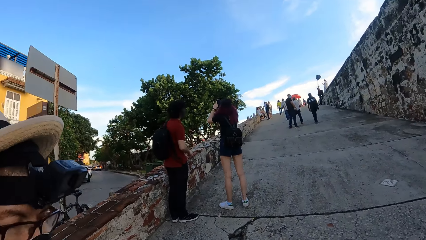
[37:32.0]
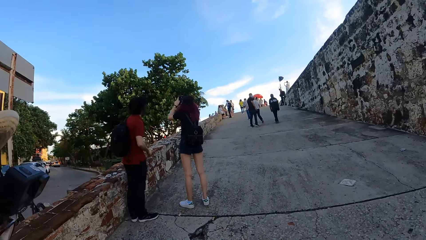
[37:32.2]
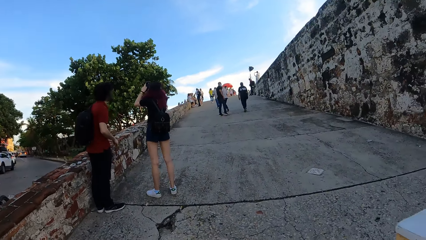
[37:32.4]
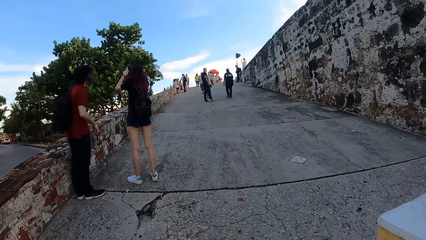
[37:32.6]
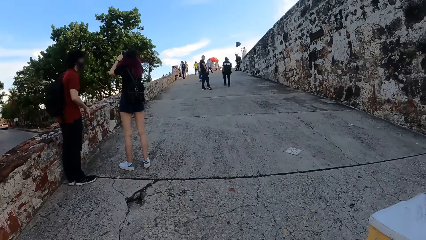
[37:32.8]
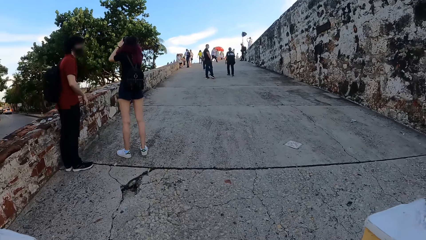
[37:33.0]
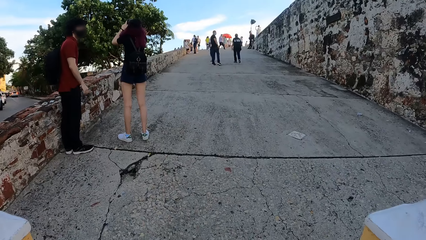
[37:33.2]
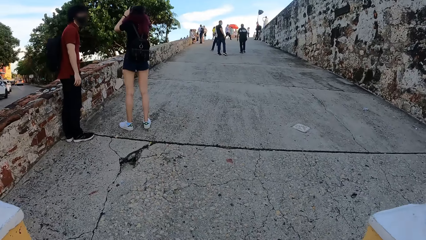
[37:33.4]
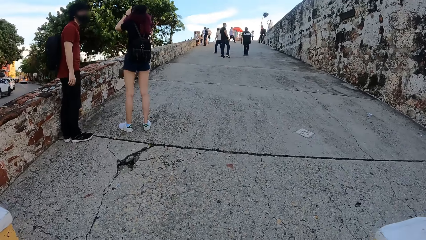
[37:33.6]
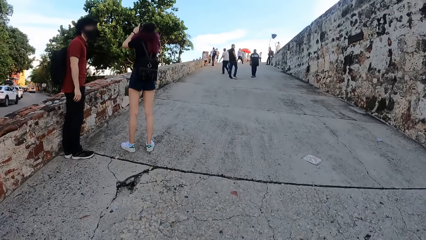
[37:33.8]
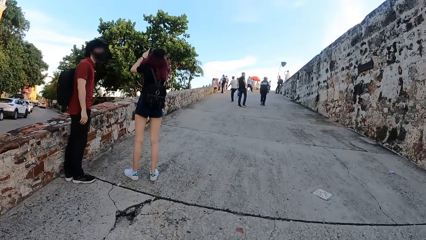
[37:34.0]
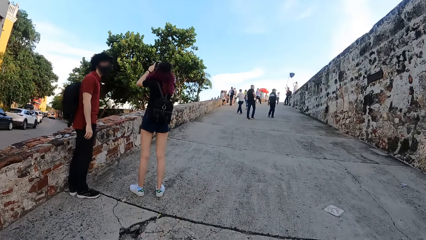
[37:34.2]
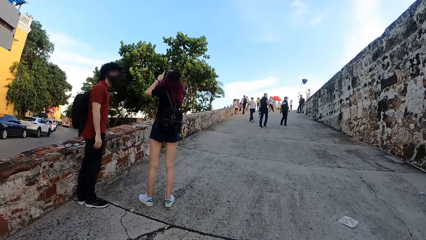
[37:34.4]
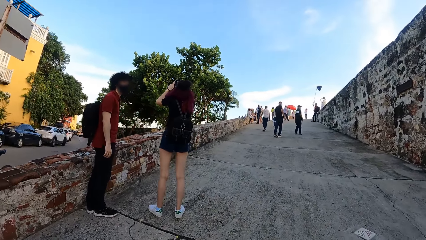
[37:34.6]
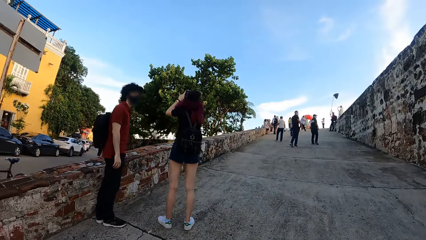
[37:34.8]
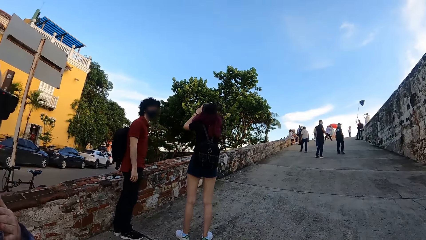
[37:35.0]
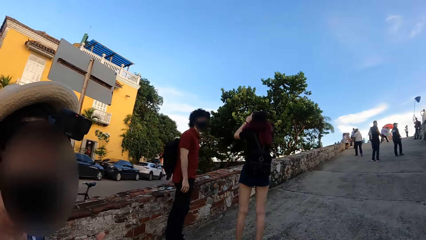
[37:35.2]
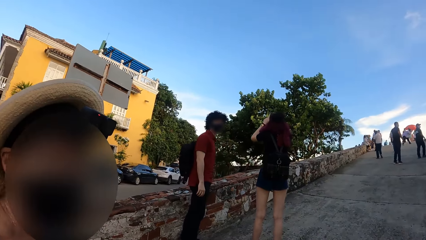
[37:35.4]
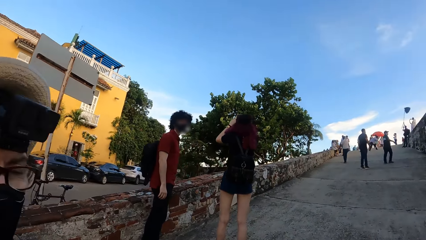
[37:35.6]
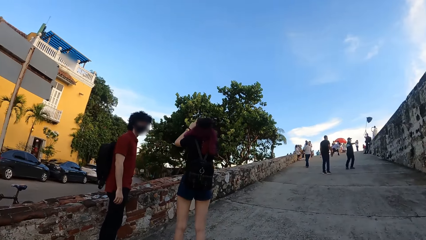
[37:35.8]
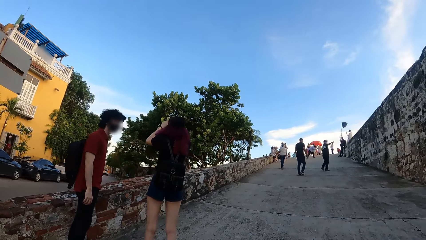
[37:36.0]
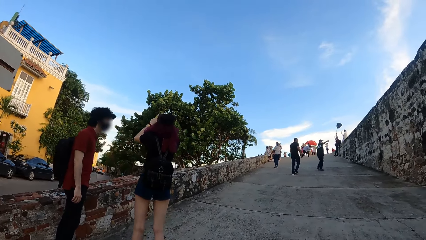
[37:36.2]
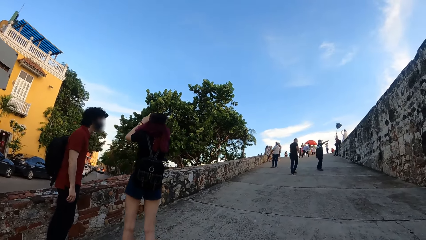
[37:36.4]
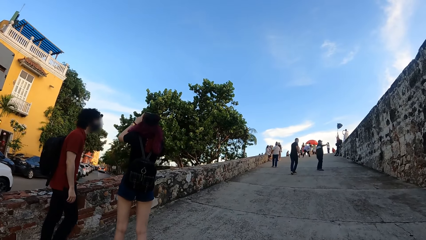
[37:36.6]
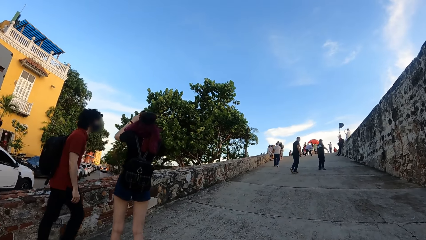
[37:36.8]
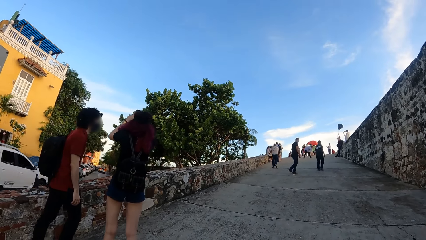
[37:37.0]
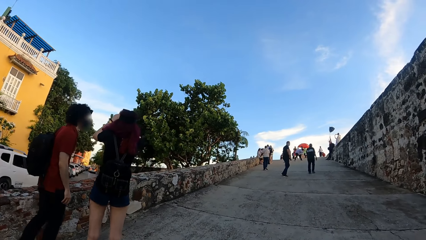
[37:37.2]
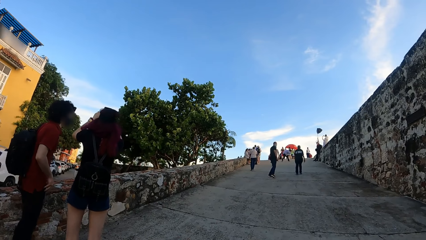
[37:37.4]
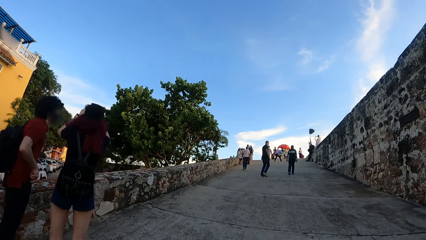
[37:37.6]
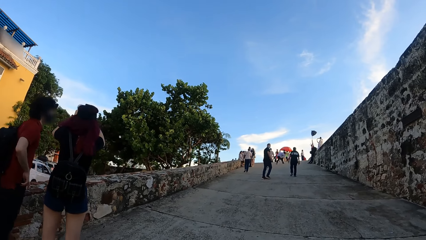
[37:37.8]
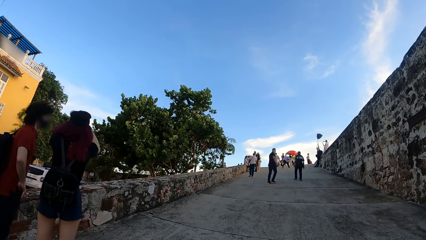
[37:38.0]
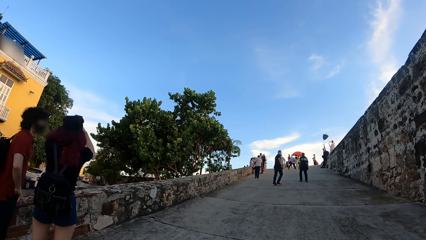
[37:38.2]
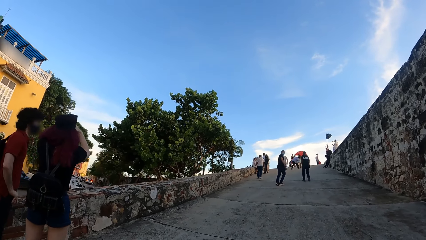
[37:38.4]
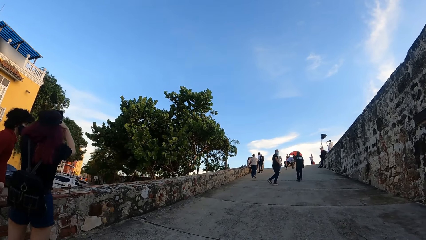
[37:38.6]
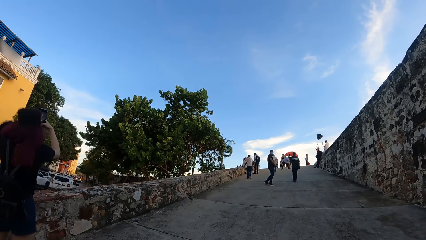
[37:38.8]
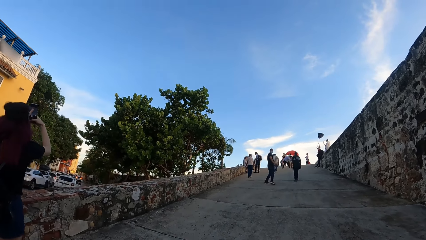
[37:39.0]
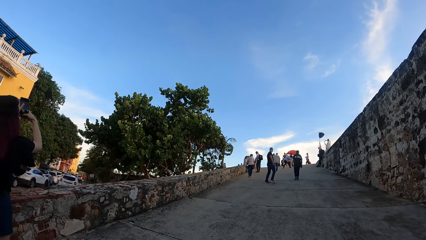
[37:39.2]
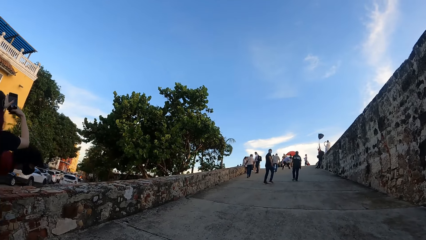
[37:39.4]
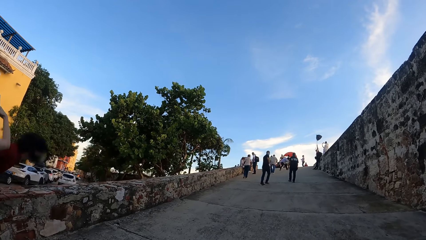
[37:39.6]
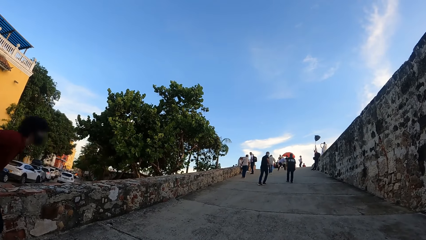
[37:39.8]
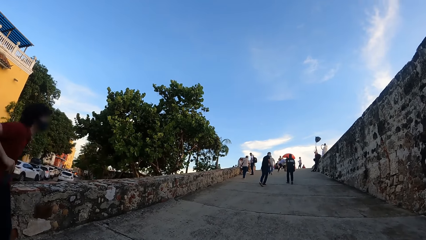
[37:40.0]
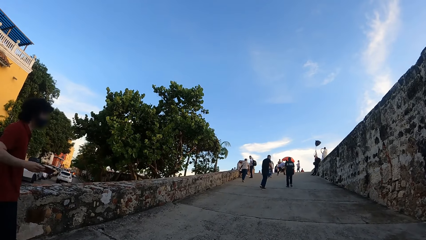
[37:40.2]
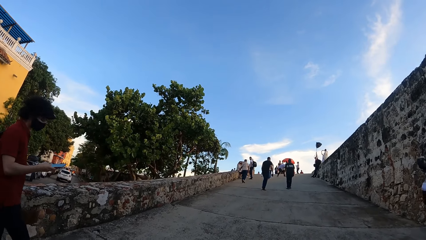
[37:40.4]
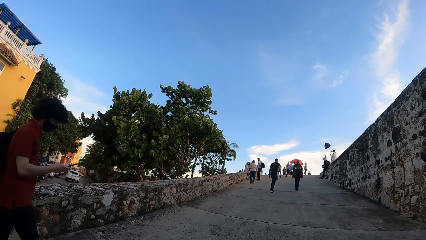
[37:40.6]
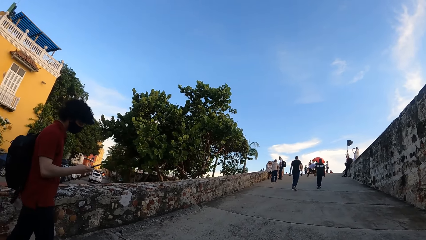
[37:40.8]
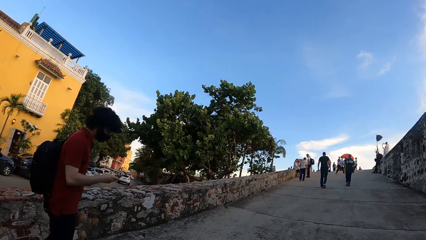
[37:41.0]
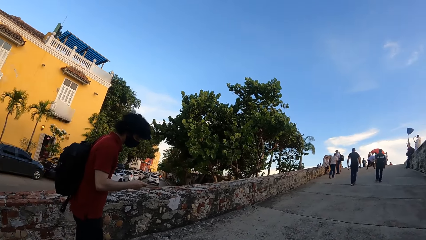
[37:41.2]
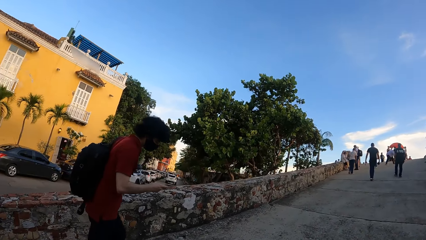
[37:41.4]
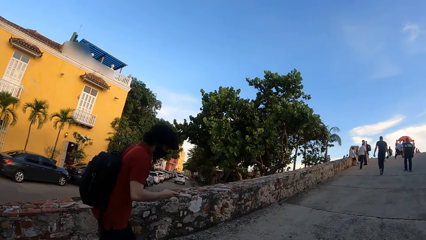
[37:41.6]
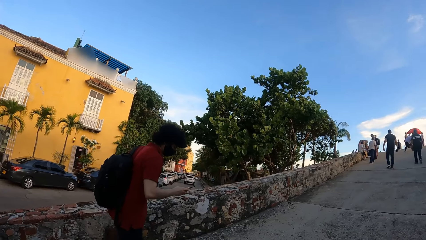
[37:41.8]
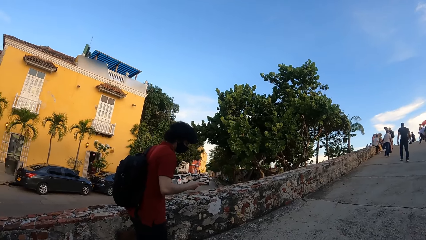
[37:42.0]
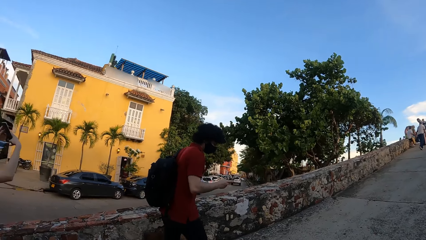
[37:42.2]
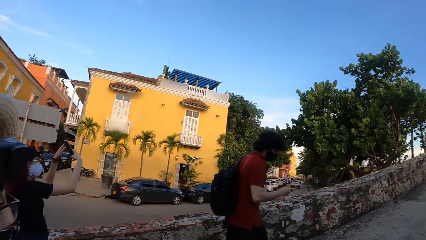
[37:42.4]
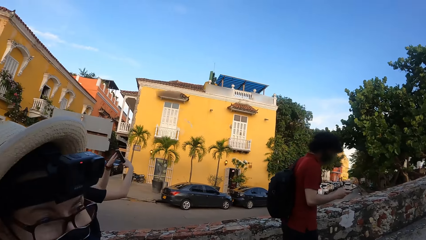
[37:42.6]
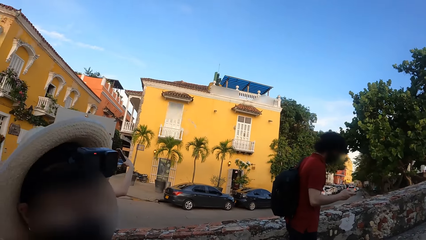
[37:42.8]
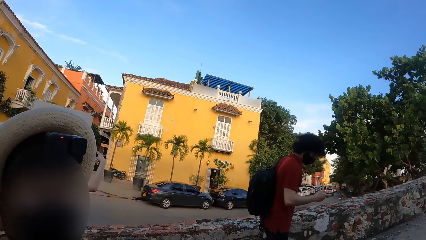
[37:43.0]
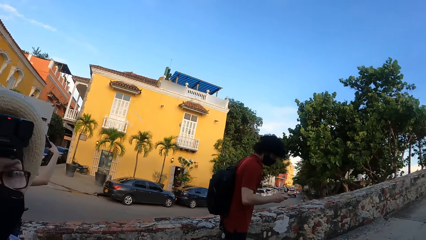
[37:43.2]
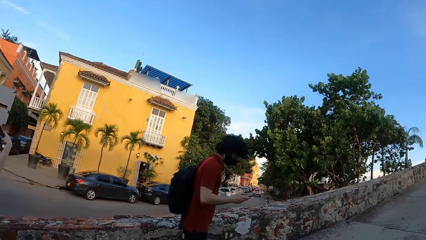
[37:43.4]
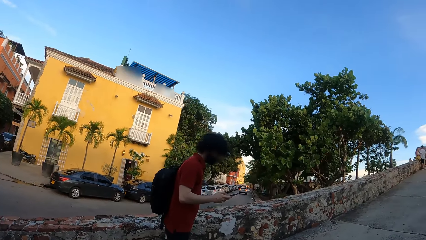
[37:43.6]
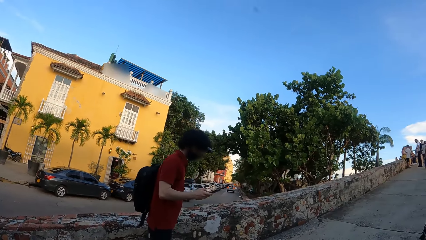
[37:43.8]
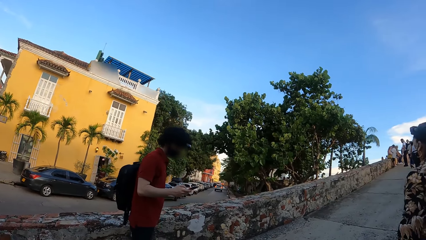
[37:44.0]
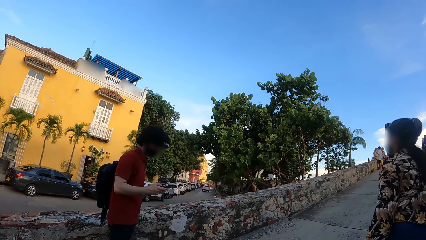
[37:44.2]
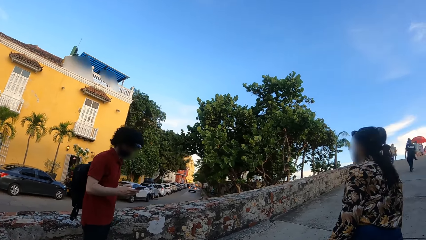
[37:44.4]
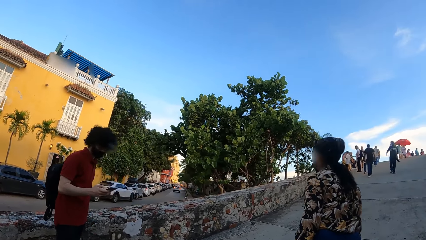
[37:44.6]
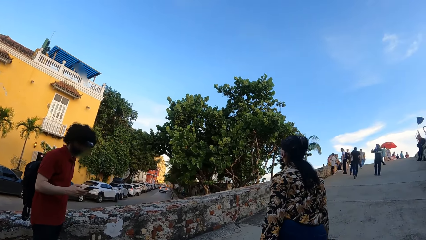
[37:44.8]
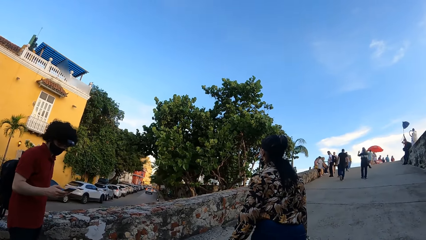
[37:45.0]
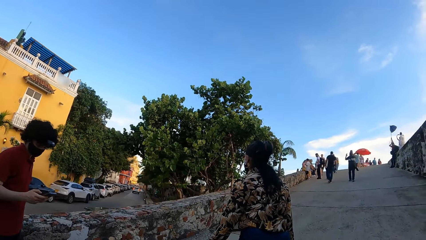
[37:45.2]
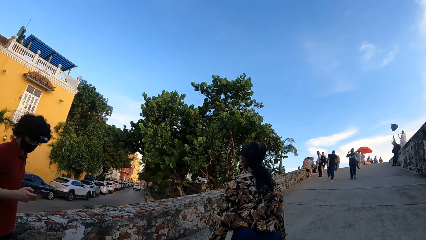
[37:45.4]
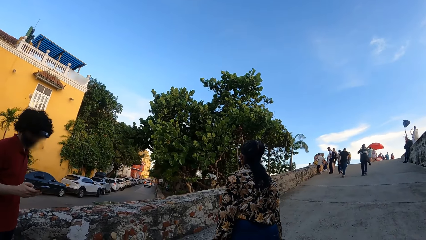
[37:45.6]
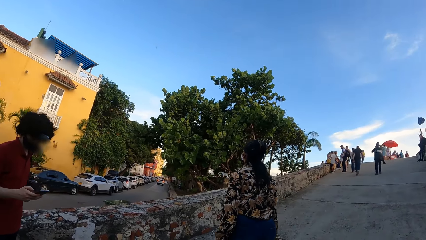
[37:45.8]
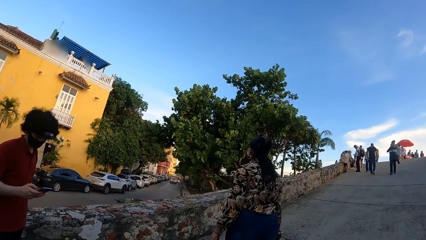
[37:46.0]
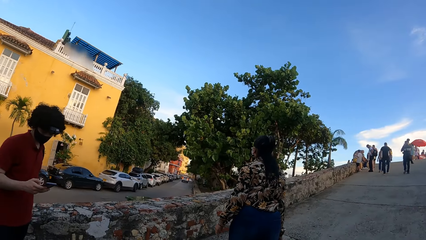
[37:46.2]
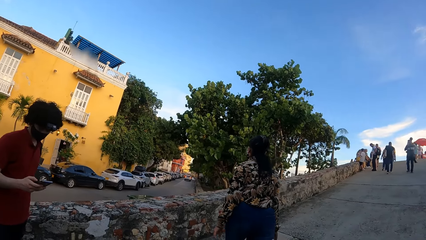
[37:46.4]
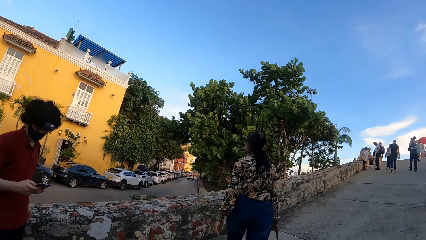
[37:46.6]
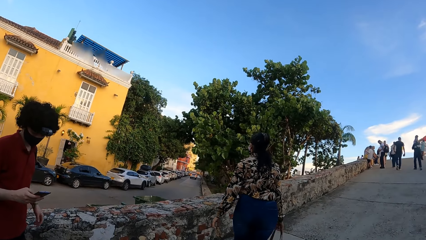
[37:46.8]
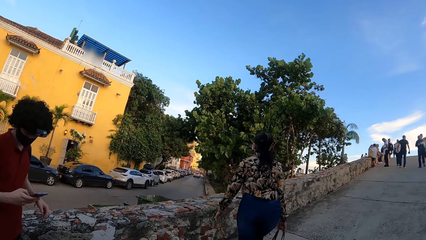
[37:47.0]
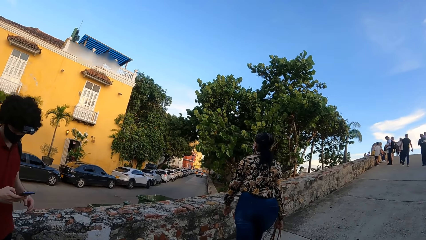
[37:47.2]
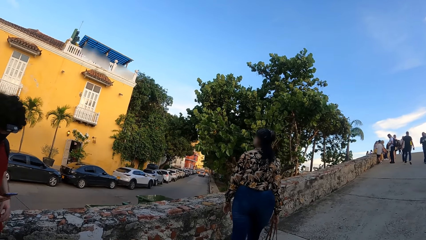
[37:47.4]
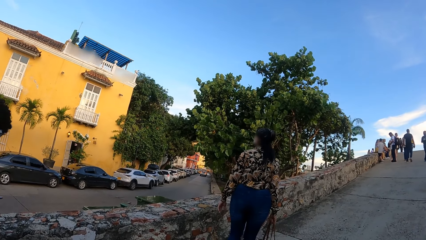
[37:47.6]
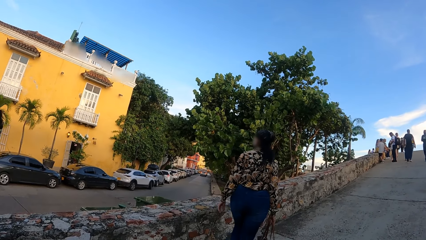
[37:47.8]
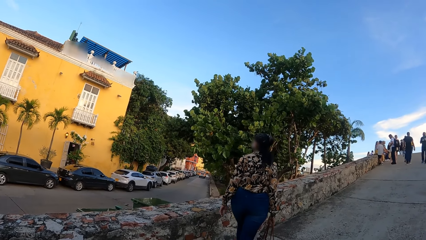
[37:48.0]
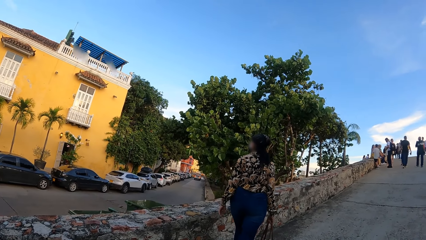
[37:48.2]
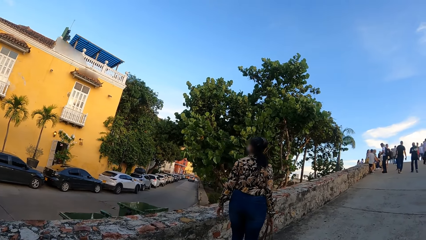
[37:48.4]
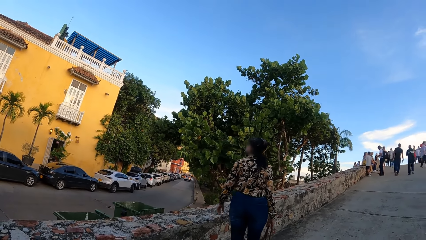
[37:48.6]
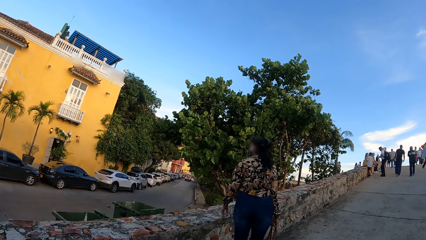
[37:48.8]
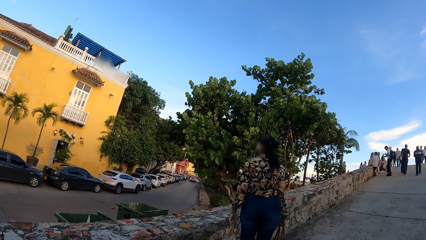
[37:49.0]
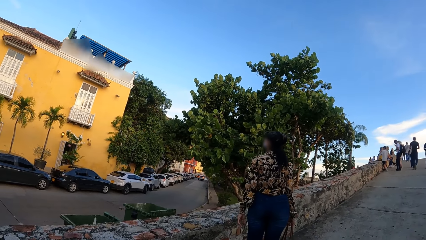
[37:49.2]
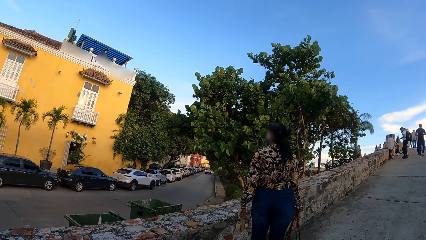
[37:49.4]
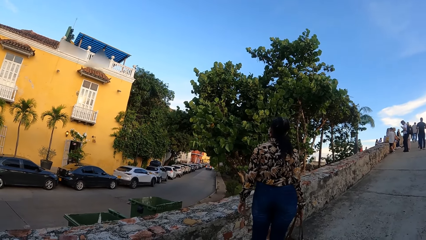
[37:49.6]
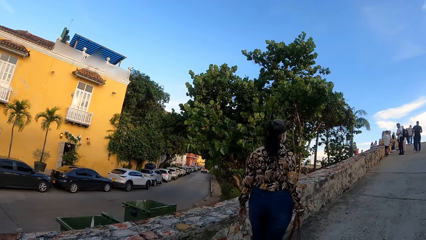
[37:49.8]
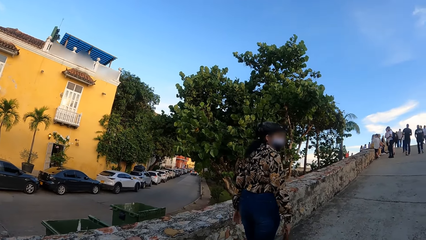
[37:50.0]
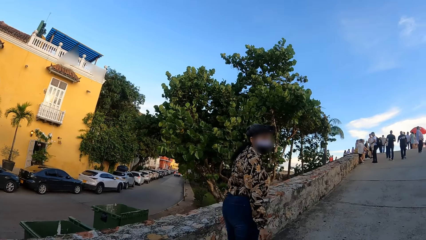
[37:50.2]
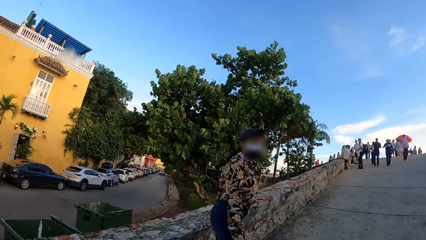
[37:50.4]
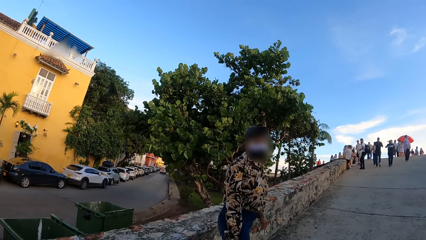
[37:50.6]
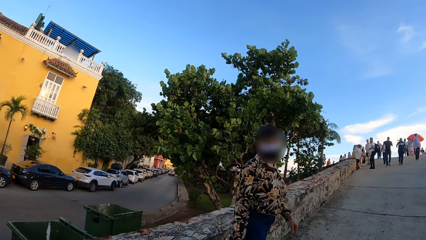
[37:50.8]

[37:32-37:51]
The camera wearer walks around and climbs the bridge. A man lifts a phone and operates the phone. The camera wearer walks around. They look around the houses. A woman converses with the camera wearer. The camera wearer walks around. They climb the bridge. A woman walks around. The camera wearer walks around.
